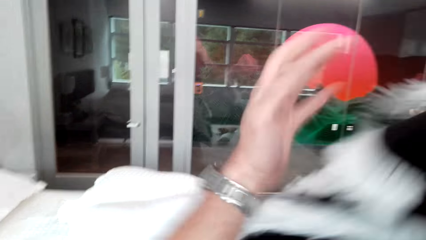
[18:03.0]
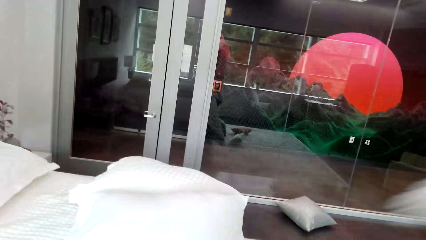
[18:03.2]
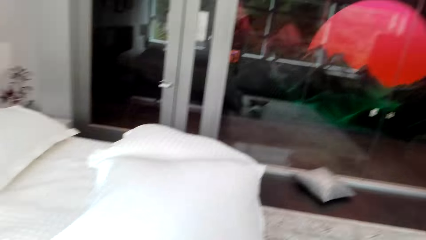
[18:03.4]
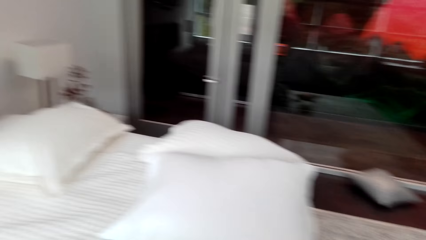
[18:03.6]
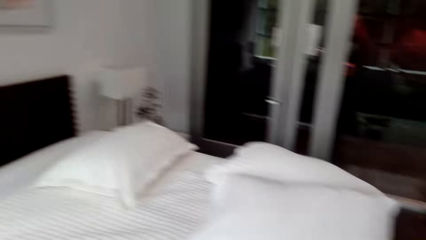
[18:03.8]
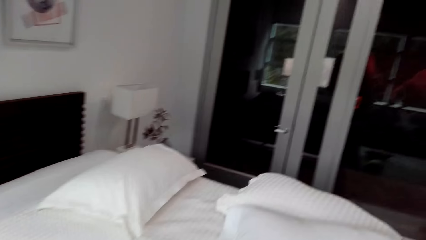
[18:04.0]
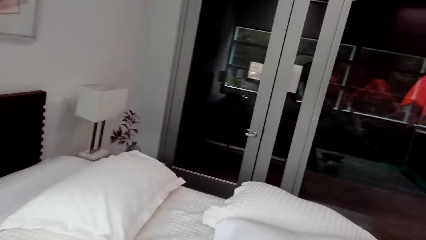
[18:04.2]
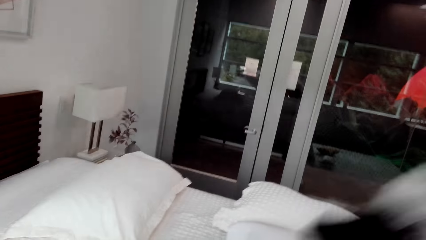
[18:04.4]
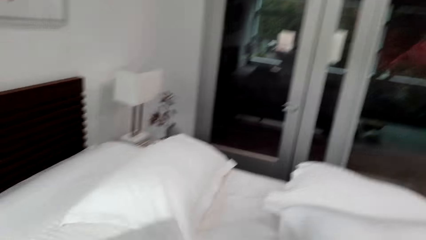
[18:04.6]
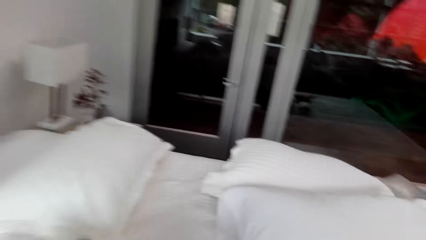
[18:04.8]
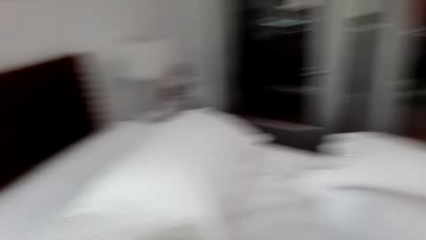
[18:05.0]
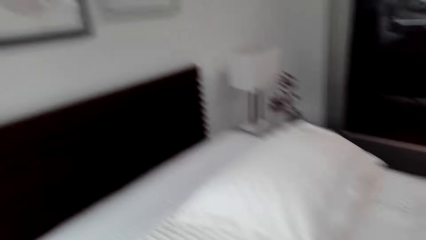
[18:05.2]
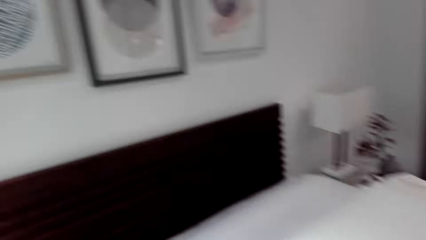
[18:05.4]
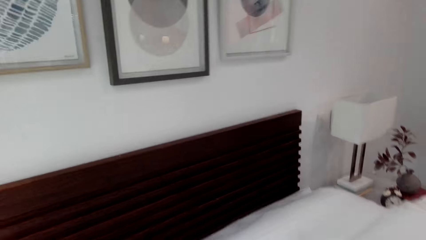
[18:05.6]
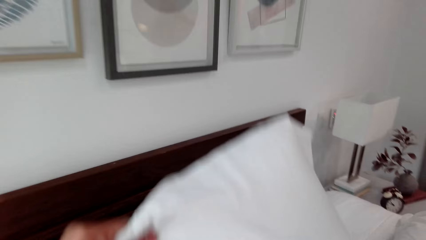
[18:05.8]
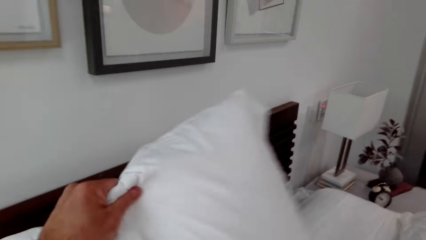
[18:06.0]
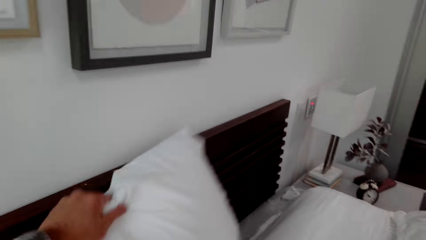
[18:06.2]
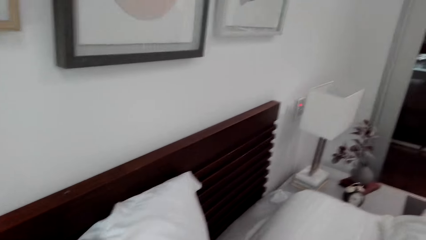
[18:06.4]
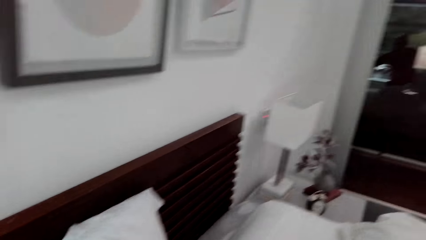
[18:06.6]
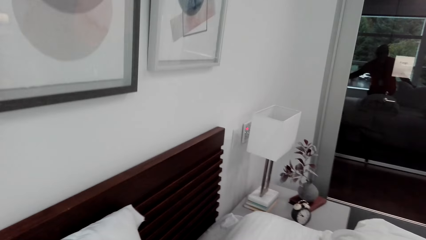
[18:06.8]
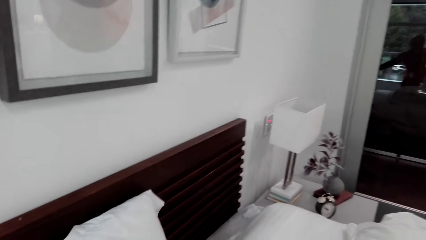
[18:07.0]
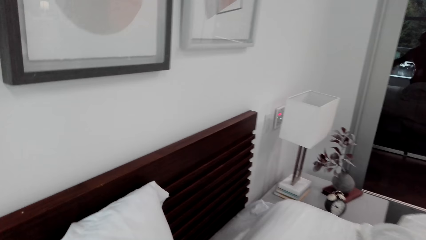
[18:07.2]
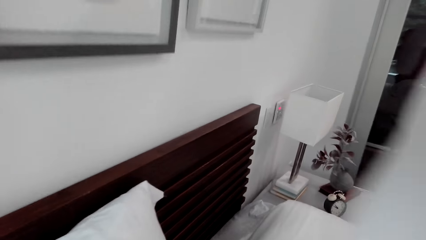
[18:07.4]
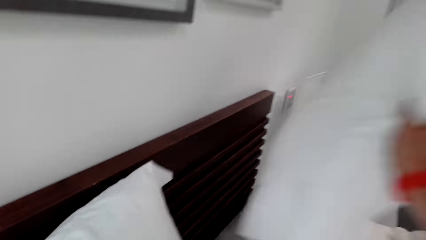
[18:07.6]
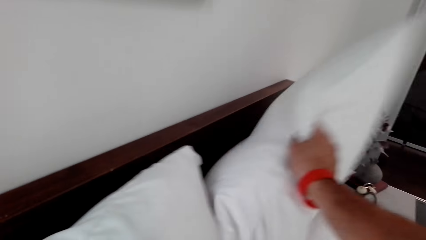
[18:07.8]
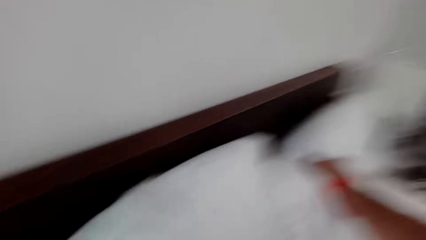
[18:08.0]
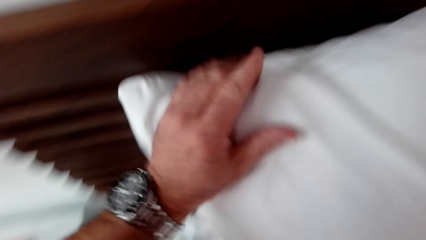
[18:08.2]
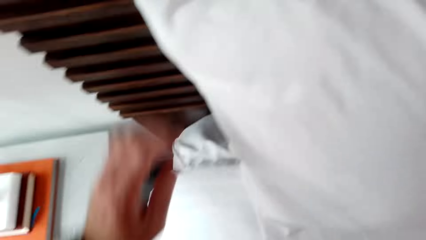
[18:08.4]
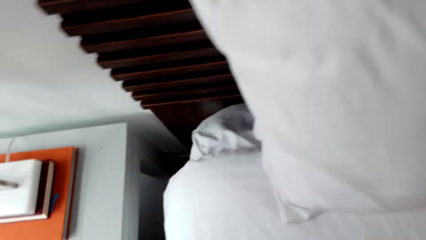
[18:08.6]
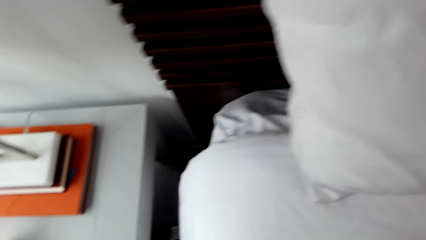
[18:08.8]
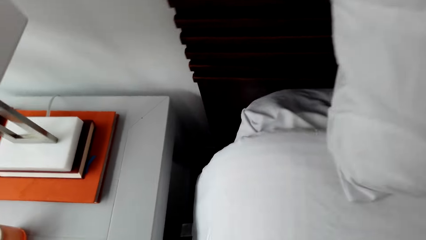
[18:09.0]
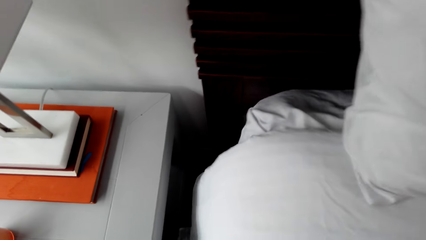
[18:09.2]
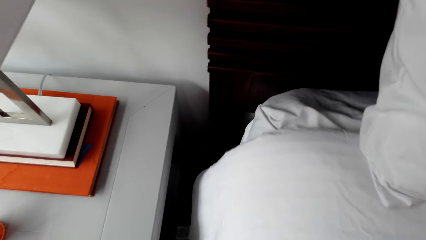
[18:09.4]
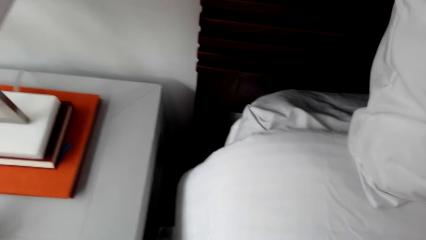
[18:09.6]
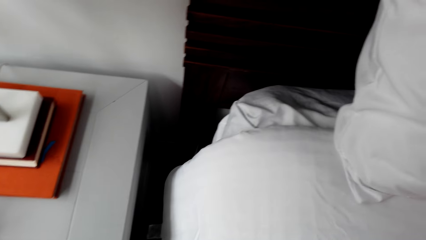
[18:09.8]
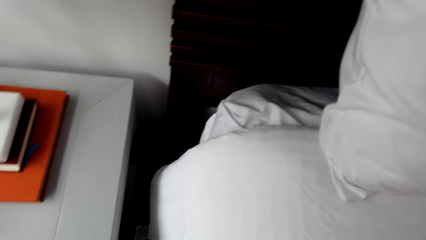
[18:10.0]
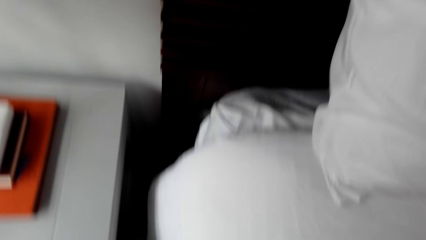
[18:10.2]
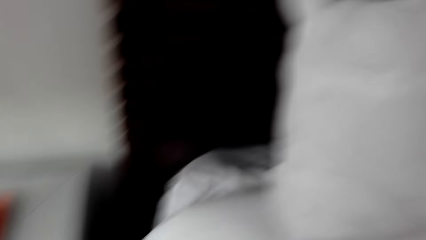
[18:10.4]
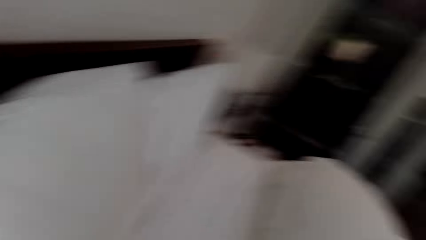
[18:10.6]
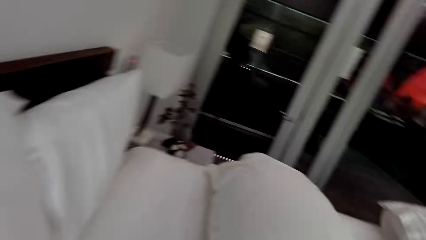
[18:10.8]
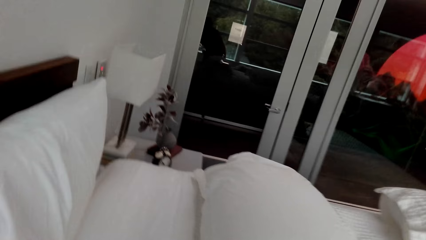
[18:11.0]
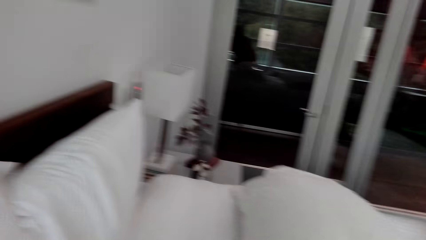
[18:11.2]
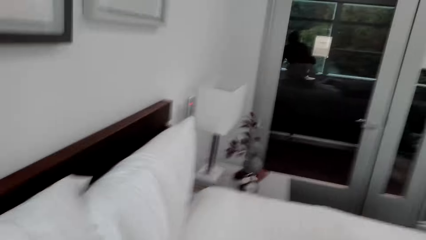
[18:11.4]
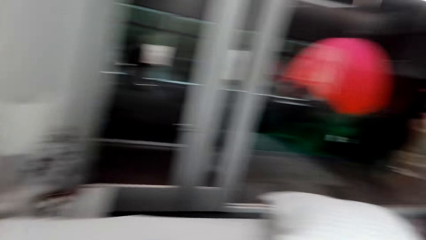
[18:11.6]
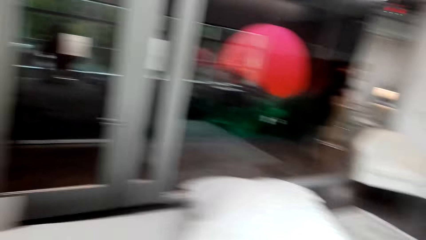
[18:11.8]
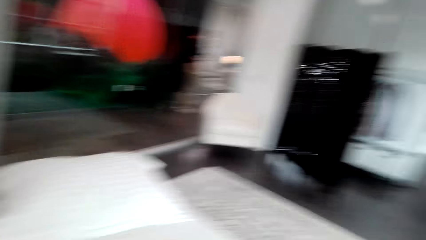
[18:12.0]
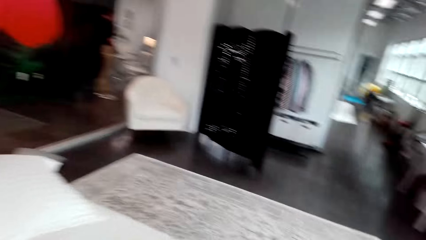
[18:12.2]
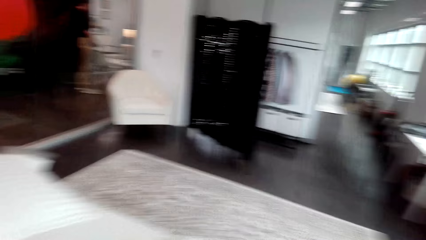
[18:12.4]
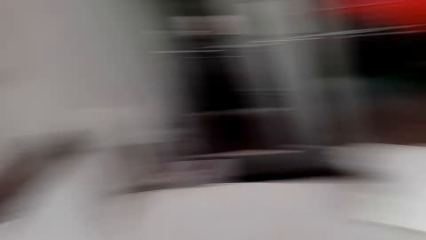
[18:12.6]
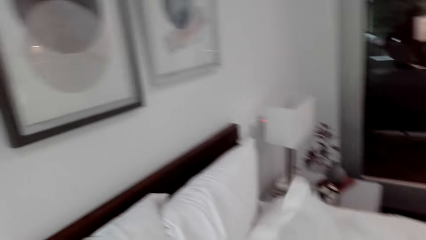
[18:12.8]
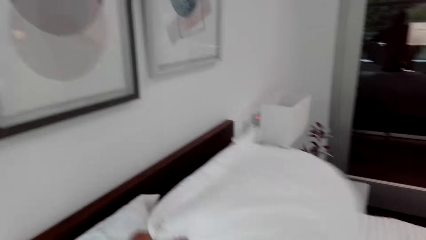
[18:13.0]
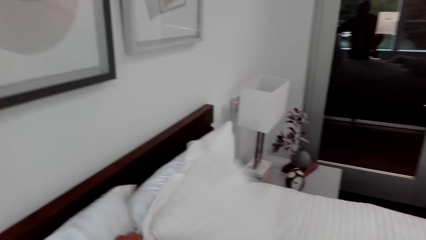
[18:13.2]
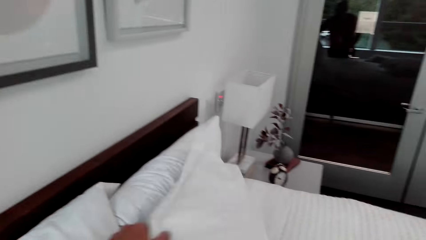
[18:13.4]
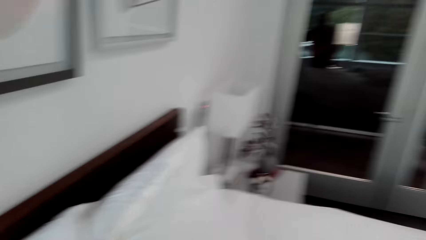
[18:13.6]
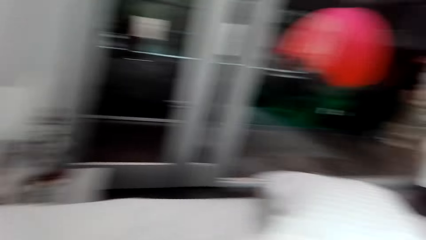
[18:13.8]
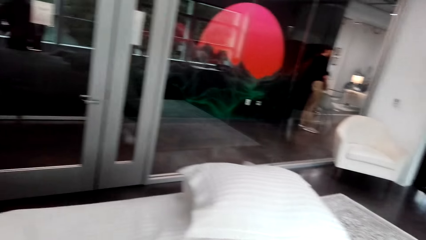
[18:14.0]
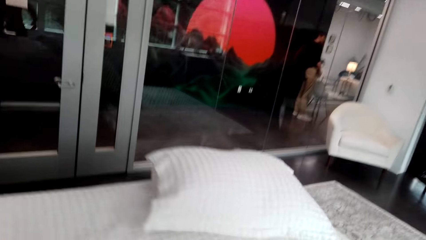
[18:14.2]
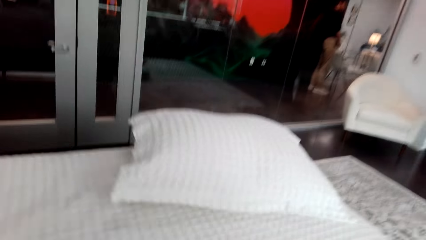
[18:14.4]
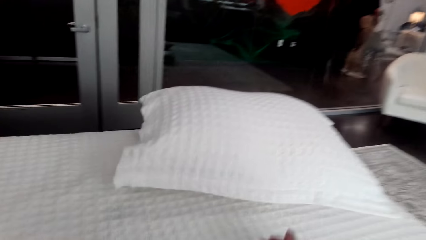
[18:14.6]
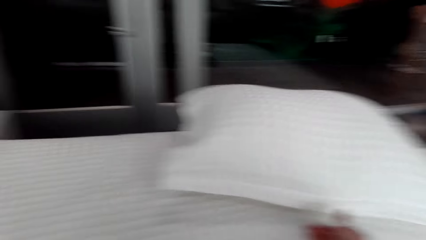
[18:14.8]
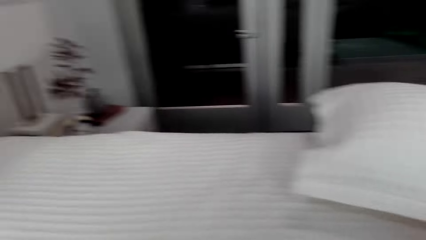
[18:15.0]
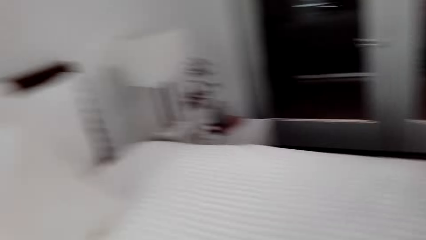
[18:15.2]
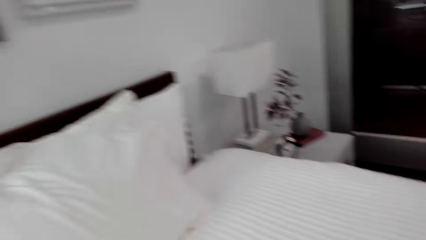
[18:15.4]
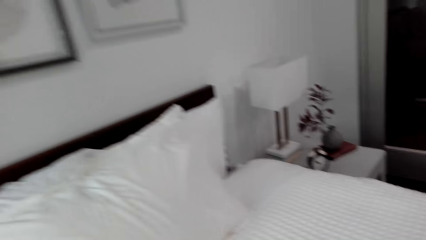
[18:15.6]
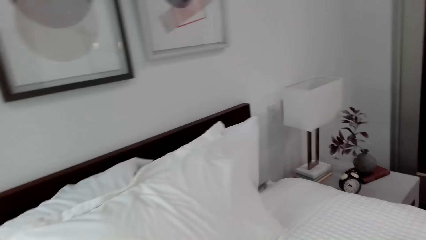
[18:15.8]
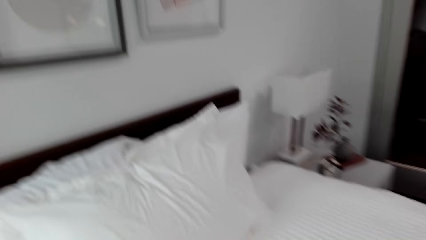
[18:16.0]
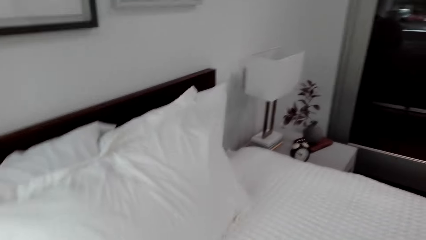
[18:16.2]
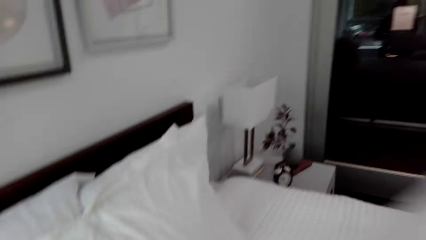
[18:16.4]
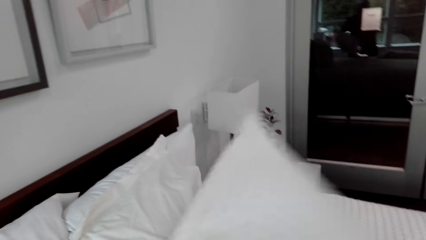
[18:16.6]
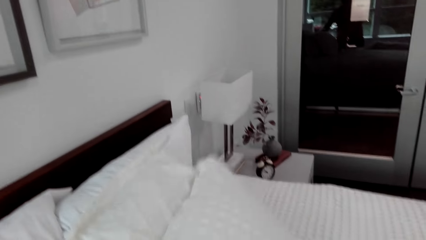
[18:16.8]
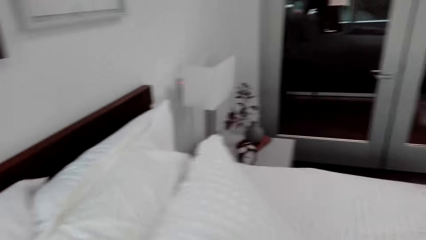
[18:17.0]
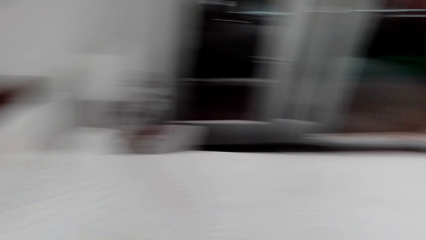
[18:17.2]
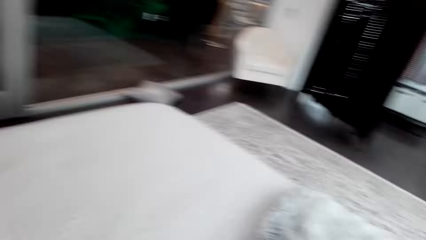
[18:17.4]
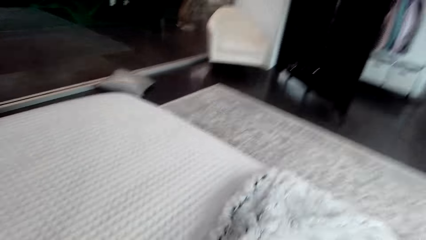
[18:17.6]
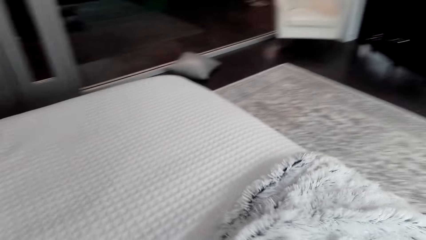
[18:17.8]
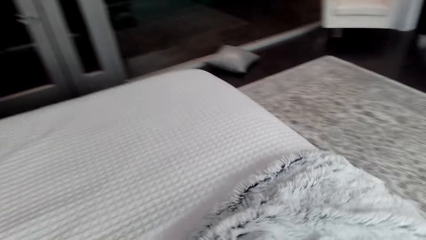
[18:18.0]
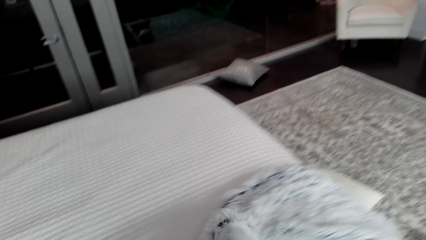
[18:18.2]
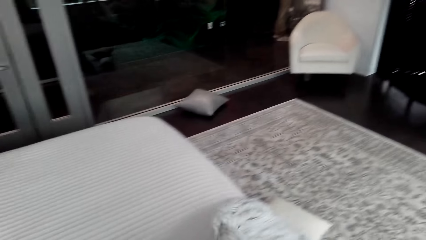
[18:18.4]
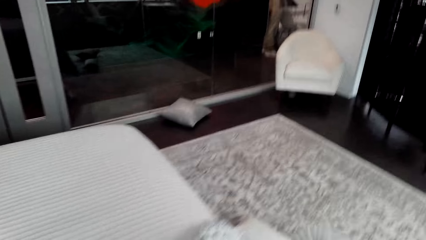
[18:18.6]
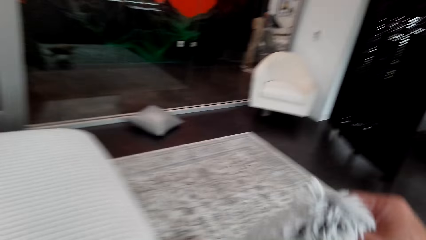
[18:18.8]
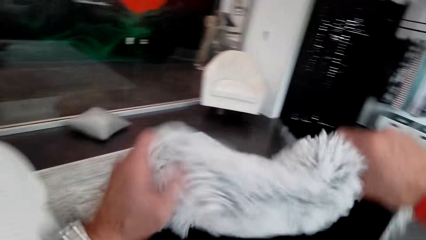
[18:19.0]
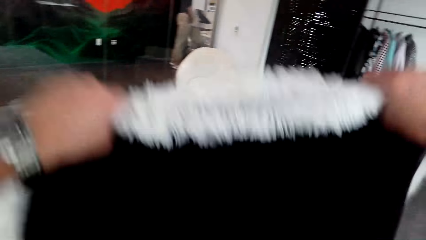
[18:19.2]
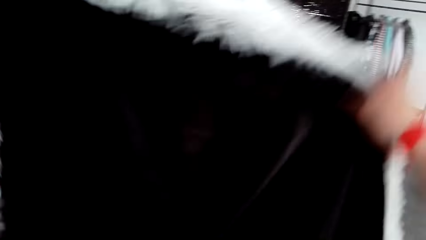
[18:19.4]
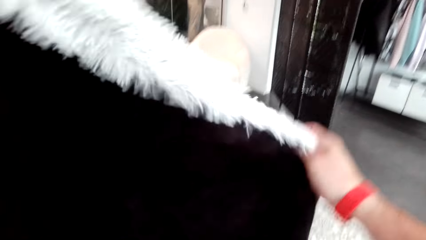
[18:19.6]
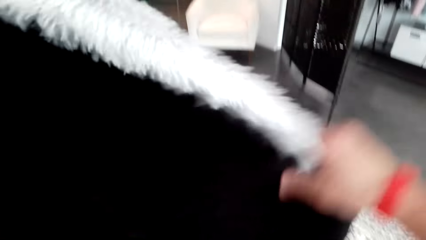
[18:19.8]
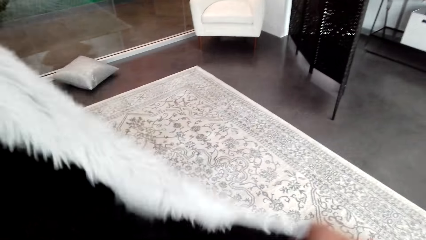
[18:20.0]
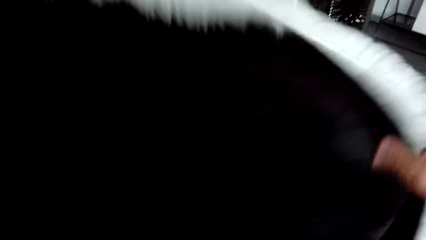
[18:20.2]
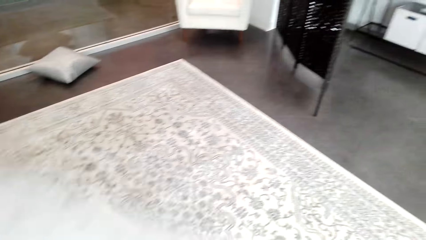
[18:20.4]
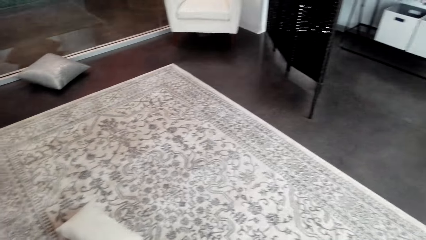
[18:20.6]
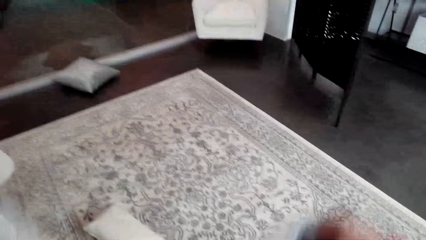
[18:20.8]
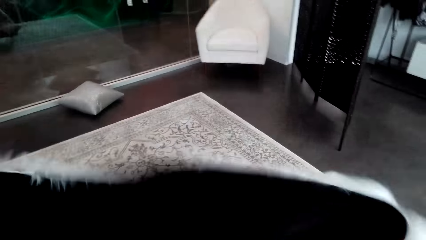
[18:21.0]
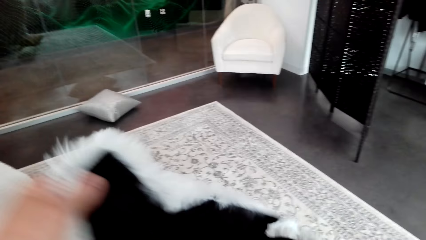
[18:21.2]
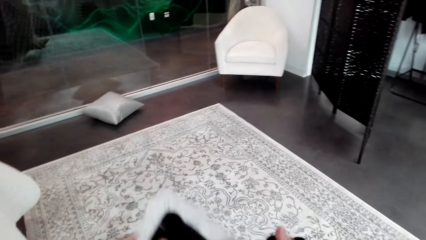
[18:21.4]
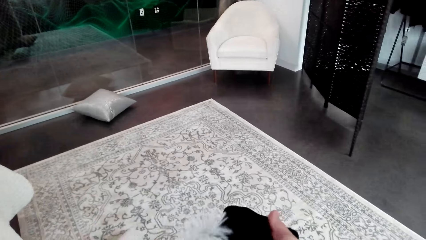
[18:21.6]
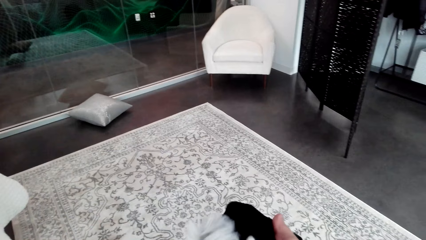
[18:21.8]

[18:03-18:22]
The camera wearer puts the blanket down. They arrange the pillows on the bed. They arrange the pillow. They pick up the blanket, hold up the blanket, and fold the blanket.
